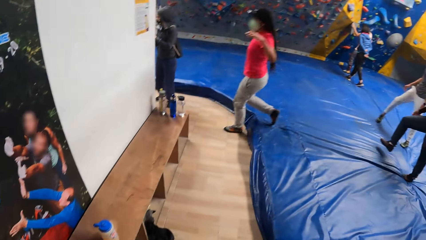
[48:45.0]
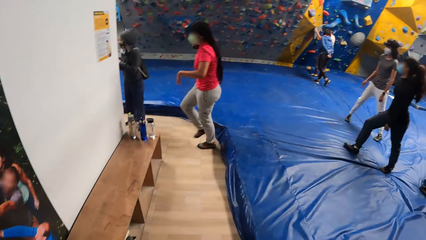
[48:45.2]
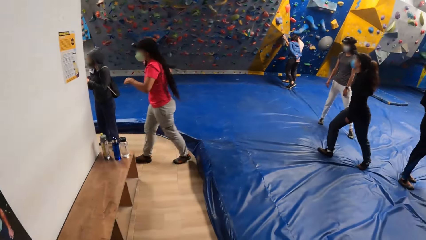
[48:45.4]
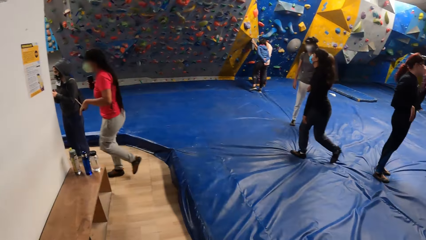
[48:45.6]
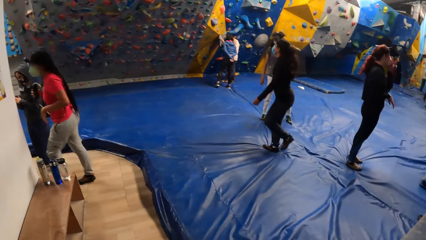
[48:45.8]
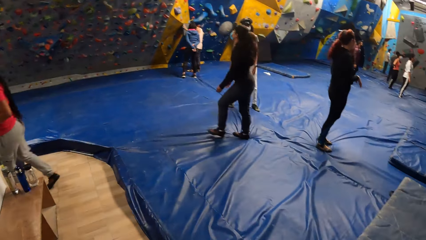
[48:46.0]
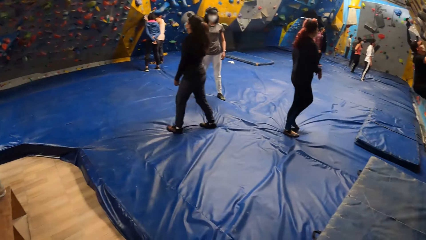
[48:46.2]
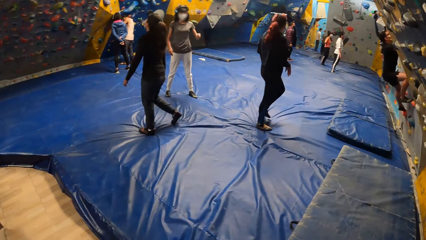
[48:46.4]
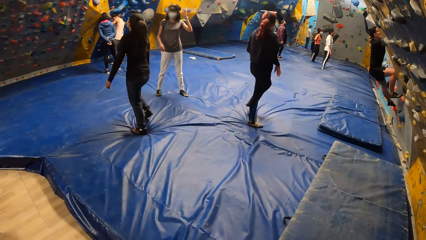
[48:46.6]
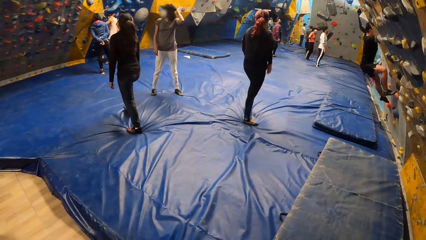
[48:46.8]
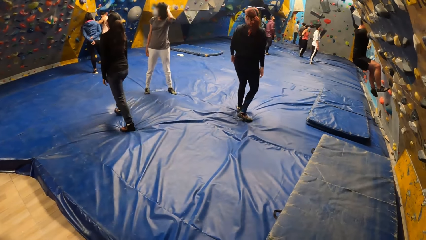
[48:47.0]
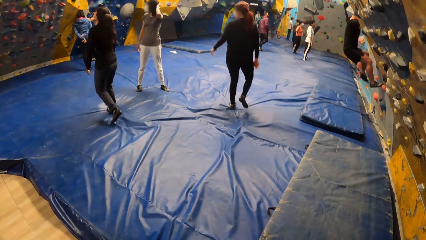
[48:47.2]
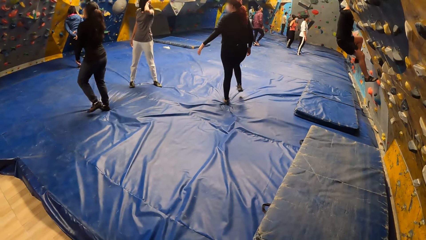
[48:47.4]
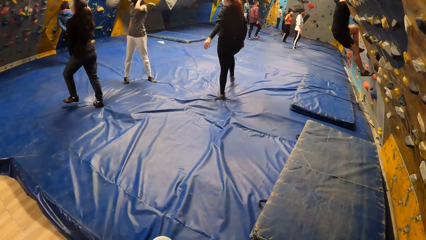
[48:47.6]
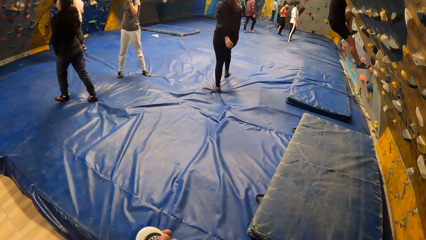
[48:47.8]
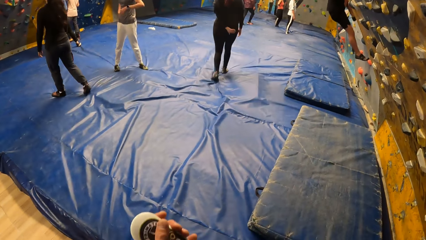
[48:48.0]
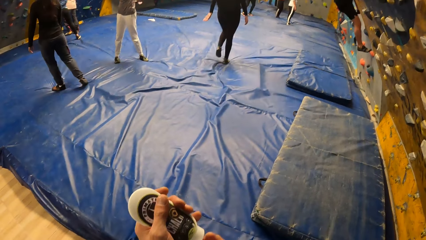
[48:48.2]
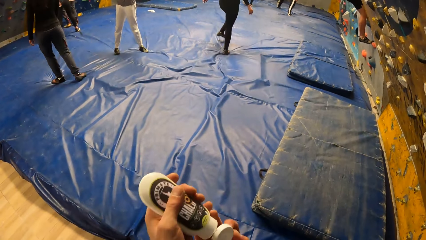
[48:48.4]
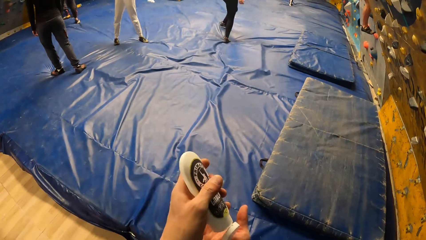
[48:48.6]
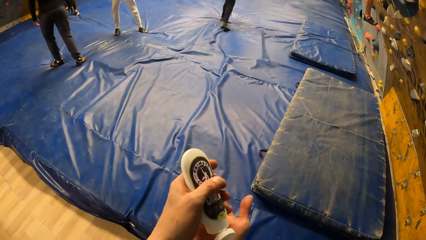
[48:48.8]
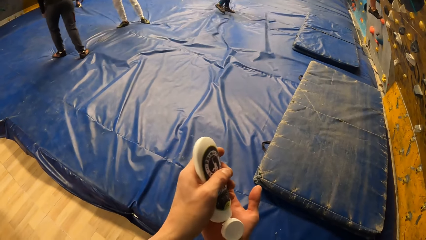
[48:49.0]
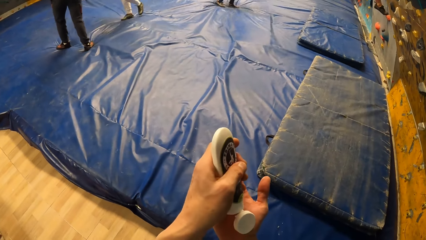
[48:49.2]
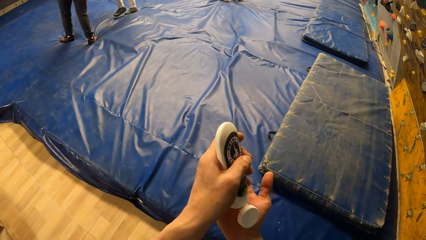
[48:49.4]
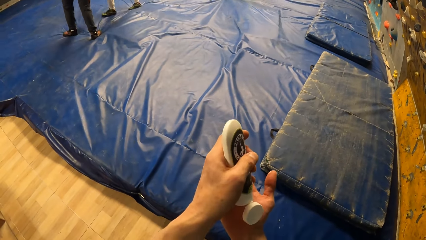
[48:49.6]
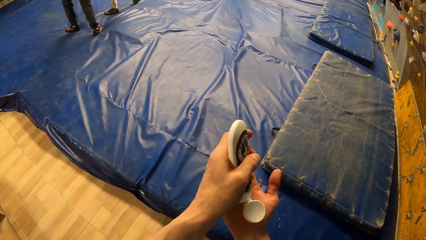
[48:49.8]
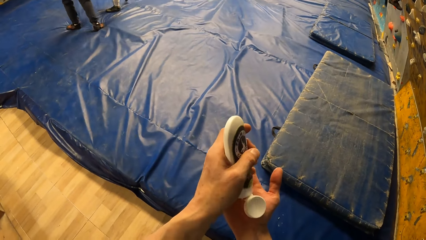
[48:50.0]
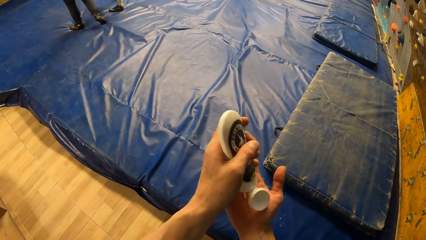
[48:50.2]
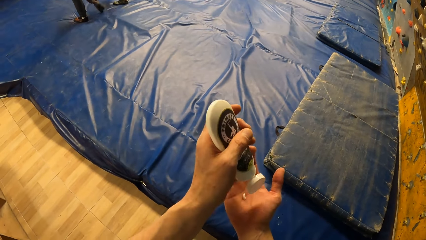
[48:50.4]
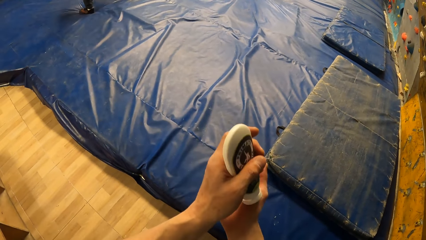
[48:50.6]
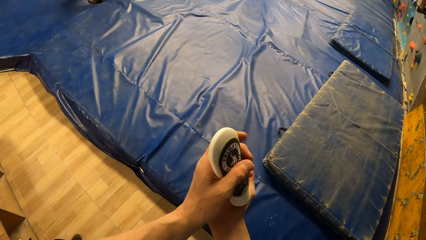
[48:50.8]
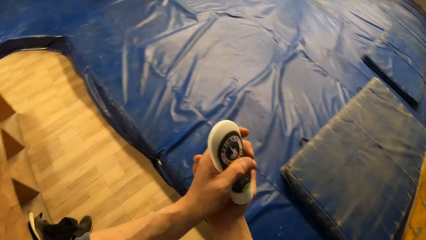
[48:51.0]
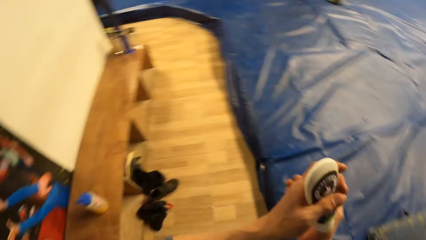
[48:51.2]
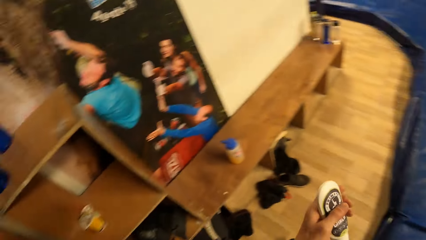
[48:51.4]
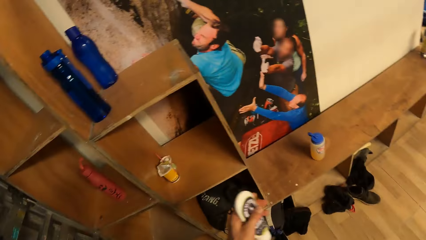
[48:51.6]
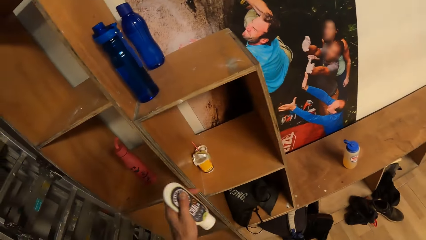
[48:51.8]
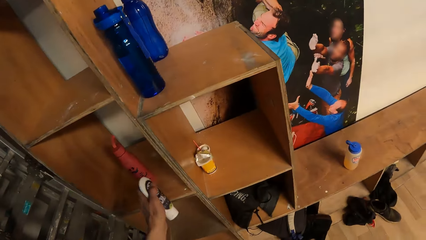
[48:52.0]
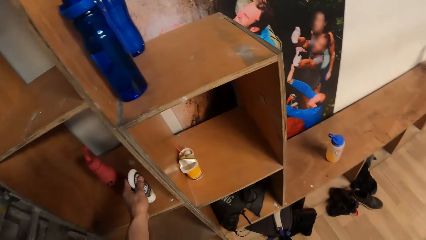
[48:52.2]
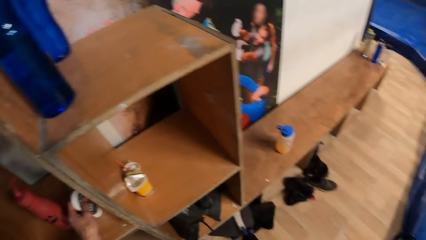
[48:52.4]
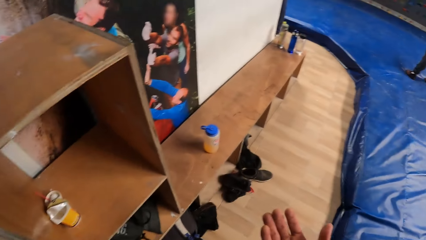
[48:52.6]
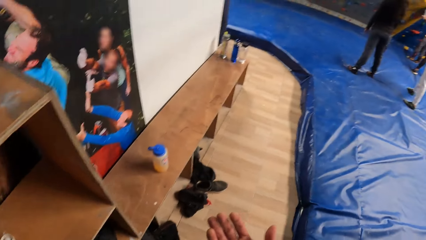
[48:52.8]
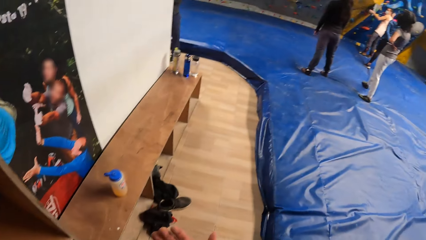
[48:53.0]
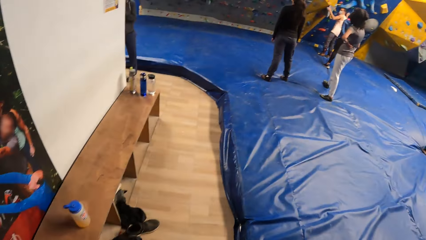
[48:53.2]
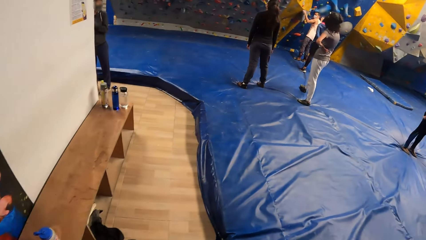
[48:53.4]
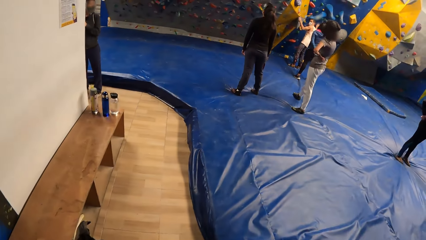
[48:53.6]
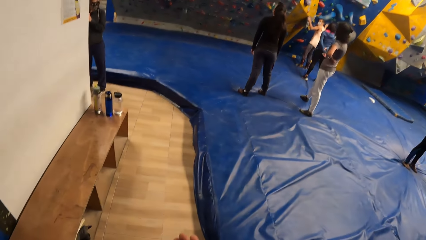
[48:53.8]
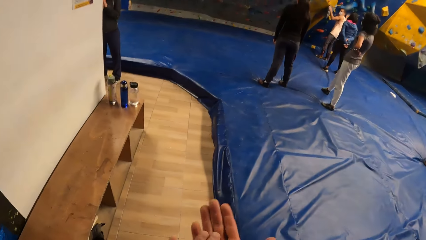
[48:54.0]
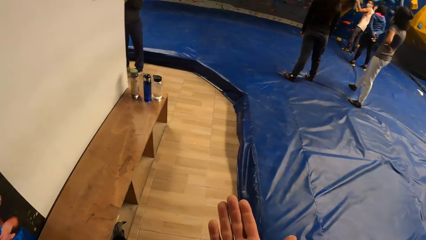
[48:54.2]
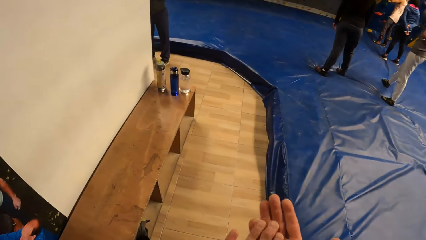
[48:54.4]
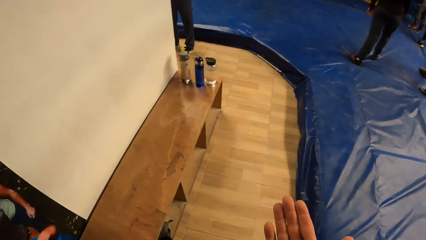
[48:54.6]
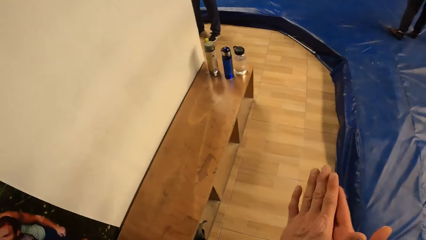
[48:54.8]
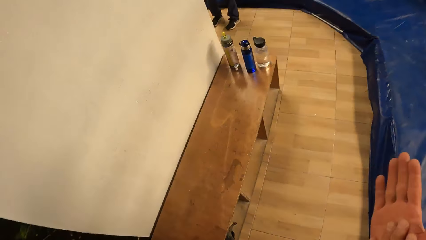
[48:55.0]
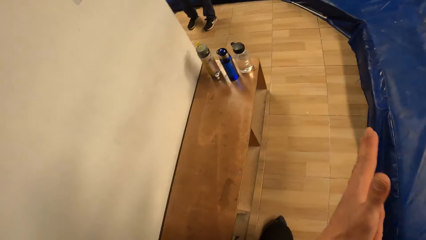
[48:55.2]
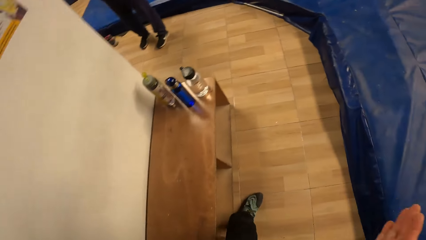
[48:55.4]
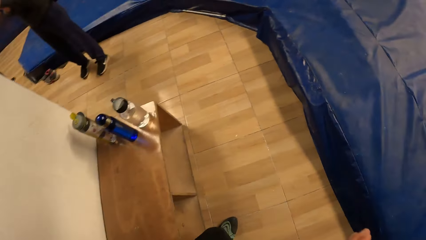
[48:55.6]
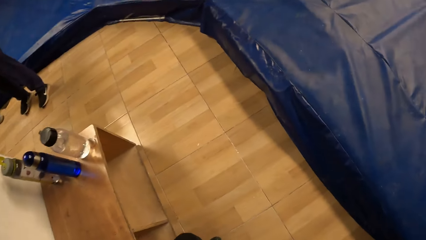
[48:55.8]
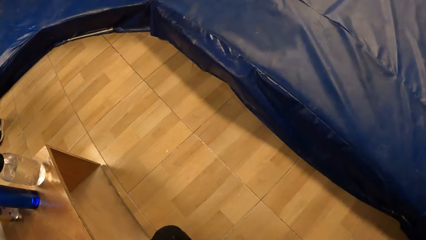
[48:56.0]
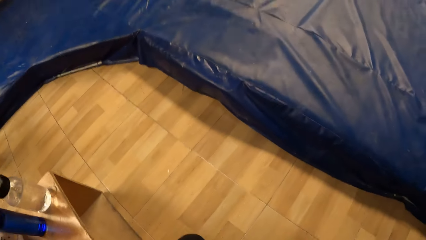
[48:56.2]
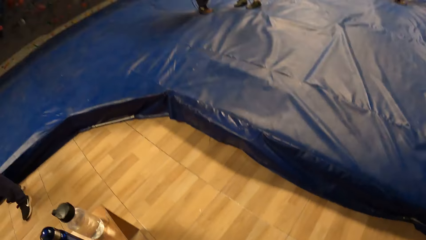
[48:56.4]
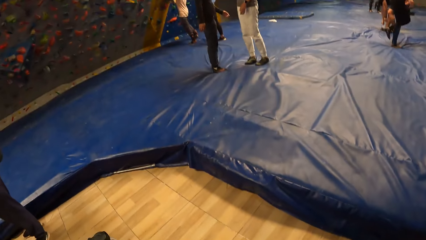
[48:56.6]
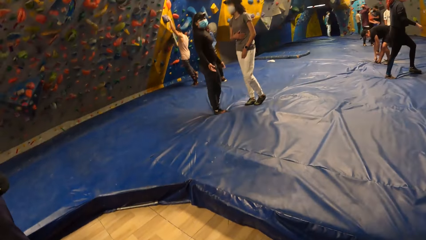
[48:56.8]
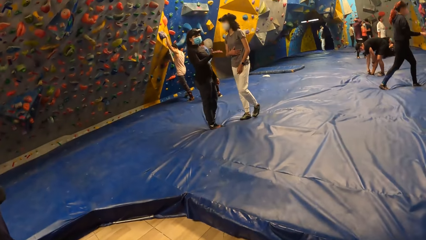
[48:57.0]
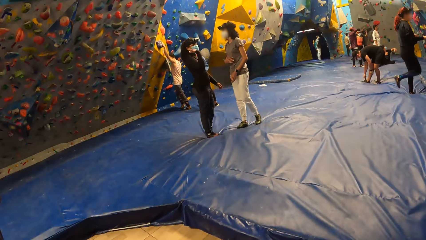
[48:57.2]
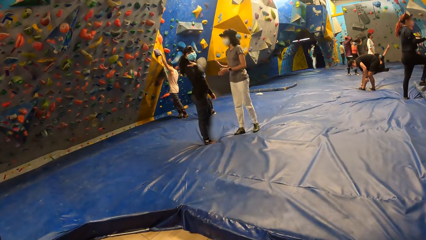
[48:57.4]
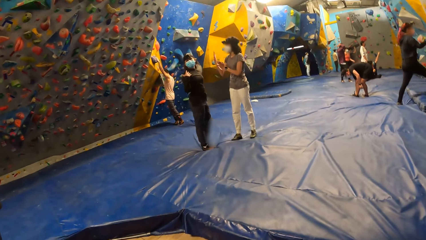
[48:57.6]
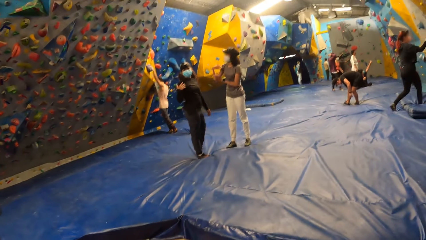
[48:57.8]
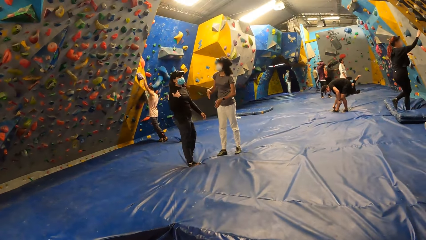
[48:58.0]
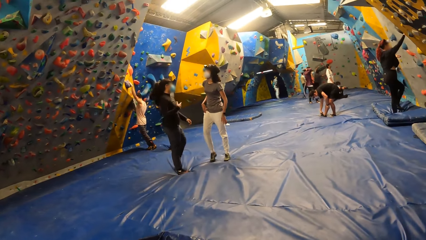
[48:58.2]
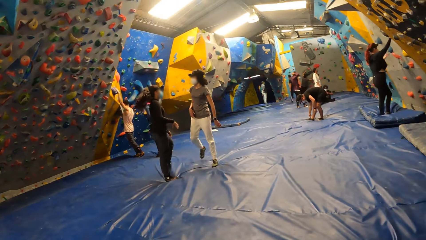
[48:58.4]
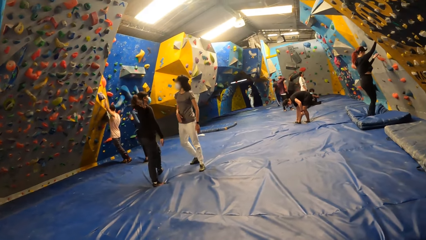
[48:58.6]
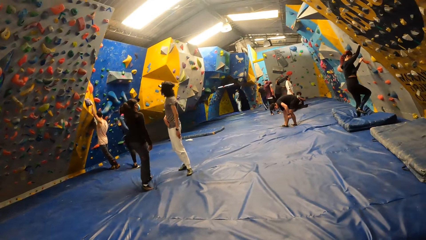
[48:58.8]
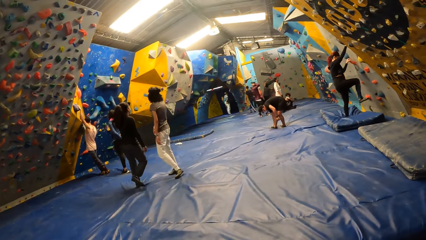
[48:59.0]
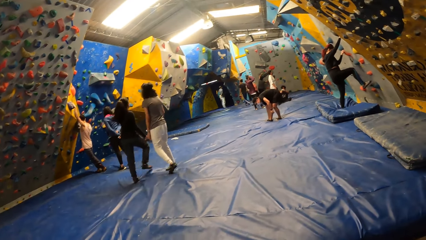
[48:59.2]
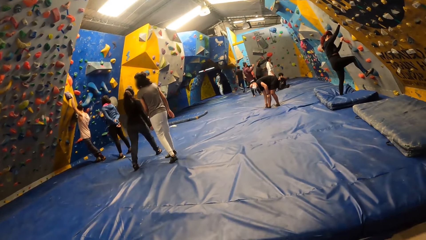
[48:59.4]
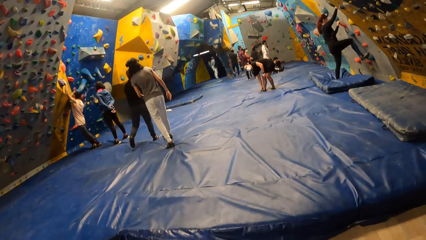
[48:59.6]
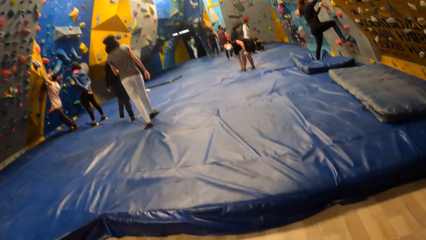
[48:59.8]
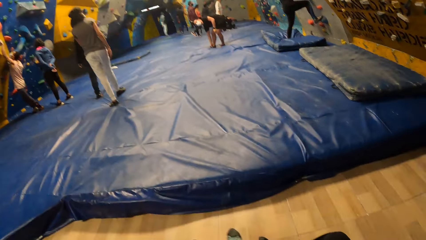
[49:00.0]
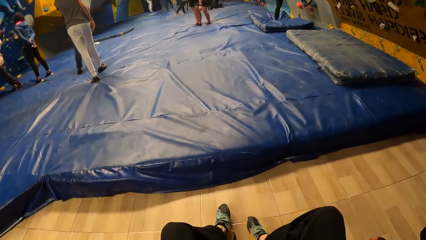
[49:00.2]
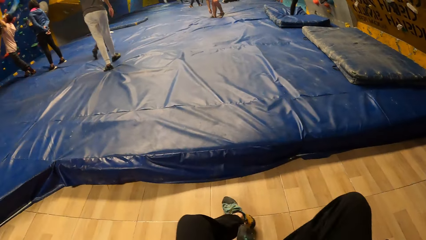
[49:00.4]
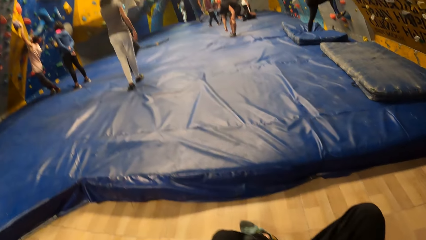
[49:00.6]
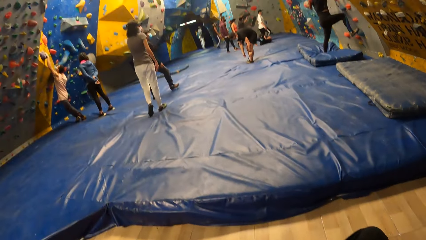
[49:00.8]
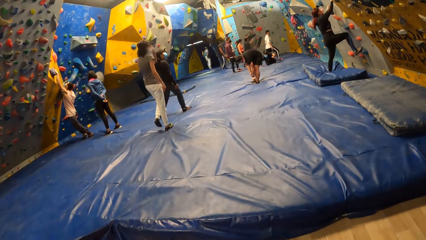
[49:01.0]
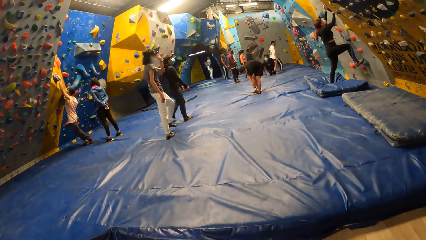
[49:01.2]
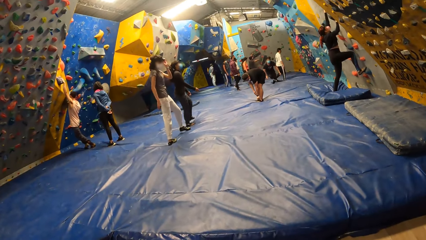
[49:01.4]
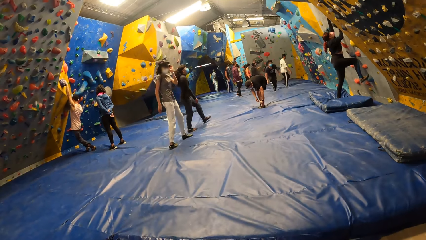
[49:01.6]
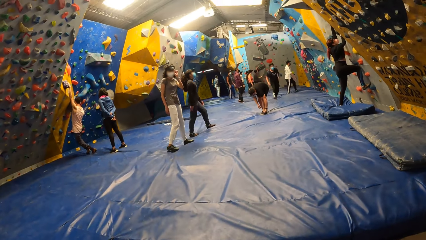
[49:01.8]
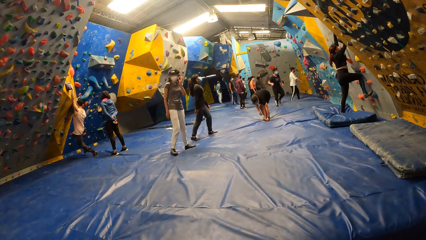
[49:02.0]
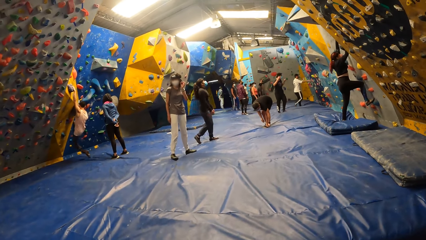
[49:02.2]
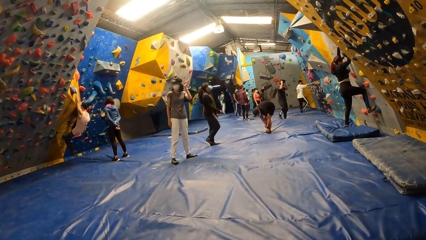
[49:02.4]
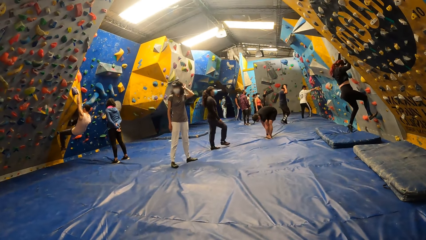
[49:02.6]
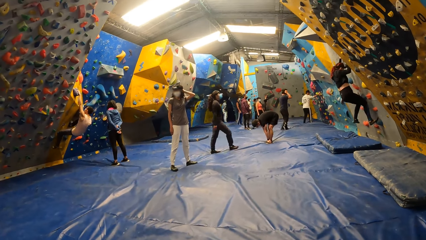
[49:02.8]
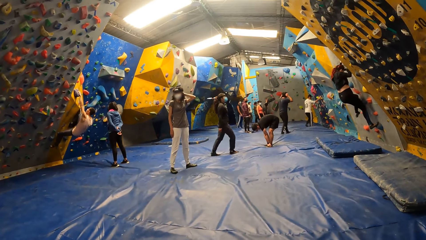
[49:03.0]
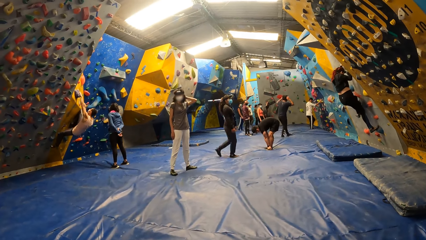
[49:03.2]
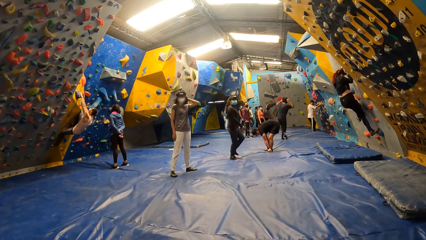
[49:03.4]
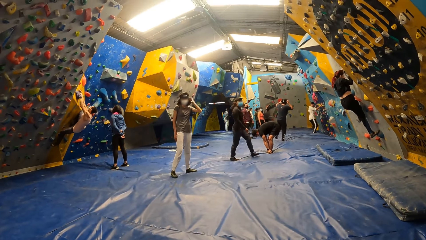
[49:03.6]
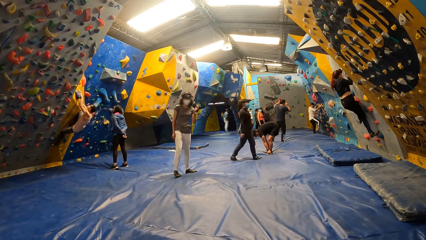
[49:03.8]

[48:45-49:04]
The camera wearer applies the oil on his palm. He squeezes hand cream into his right hand from a tube in his left hand. He closes the hand cream tube with both hands. He drops the tube of hand cream onto the shelf with his left hand. He rubs the hand cream in both hands together. He sits on a bench. A woman interacts with another woman. Another woman climbs a climbing wall with both hands. A man climbs a climbing wall with both hands.
